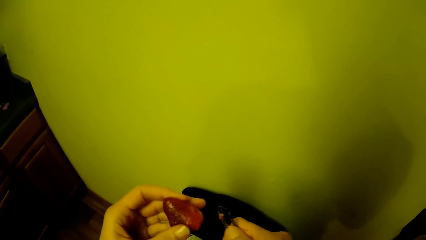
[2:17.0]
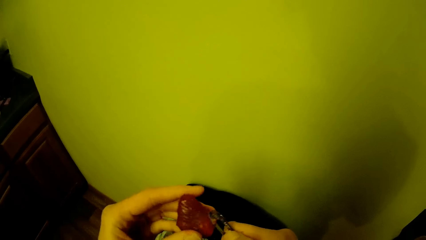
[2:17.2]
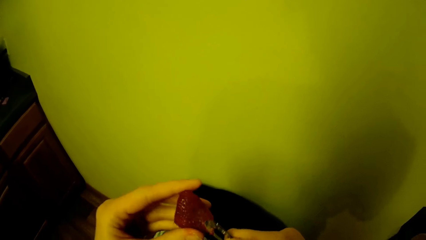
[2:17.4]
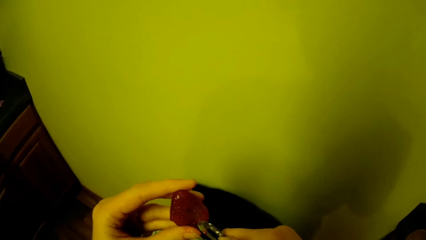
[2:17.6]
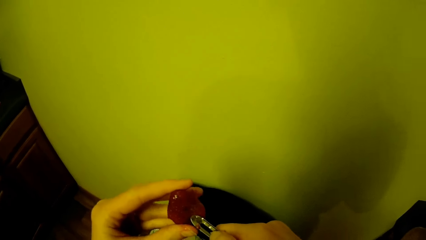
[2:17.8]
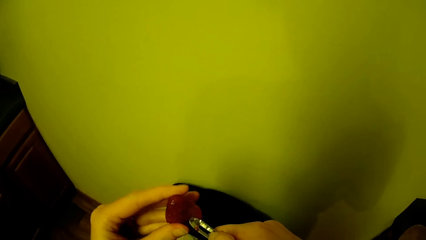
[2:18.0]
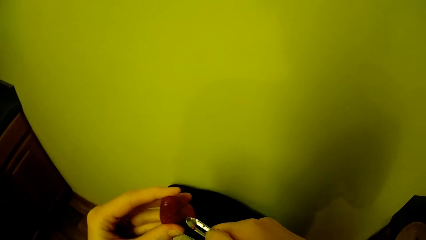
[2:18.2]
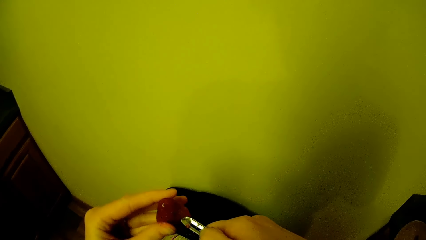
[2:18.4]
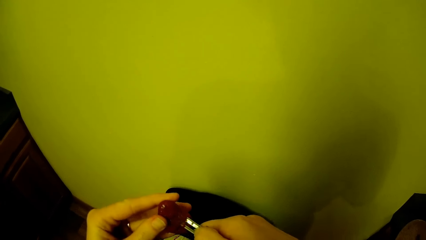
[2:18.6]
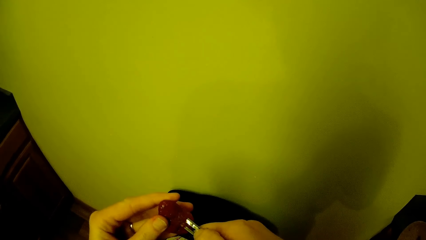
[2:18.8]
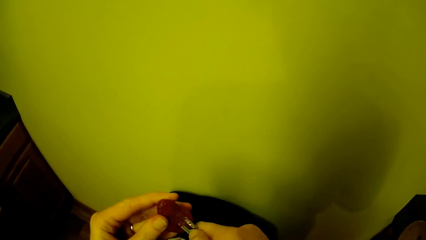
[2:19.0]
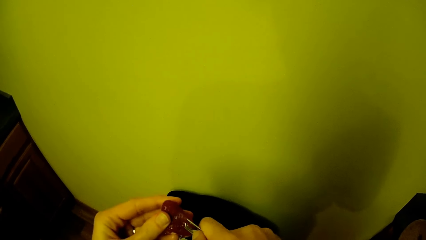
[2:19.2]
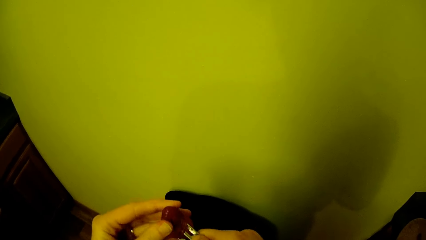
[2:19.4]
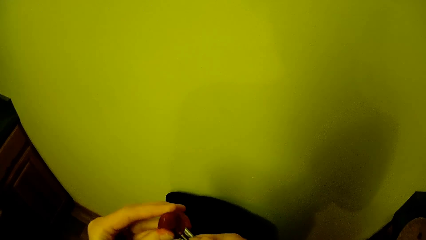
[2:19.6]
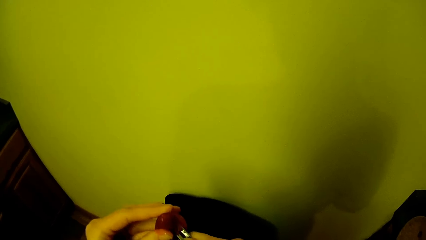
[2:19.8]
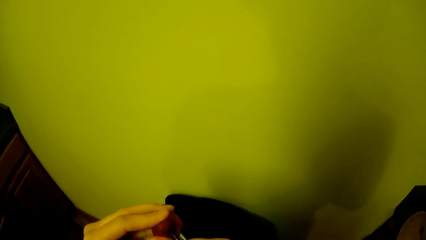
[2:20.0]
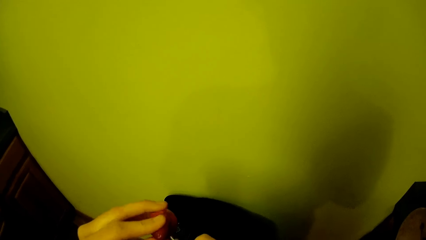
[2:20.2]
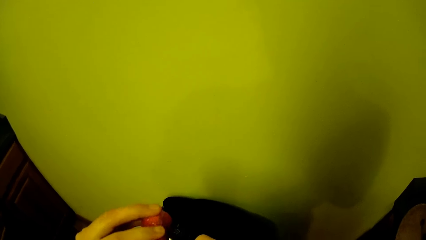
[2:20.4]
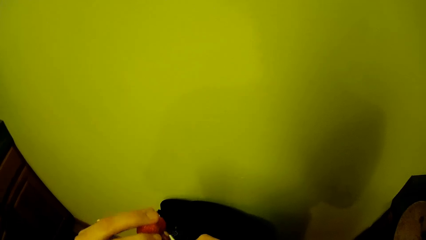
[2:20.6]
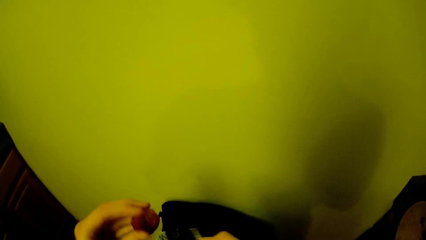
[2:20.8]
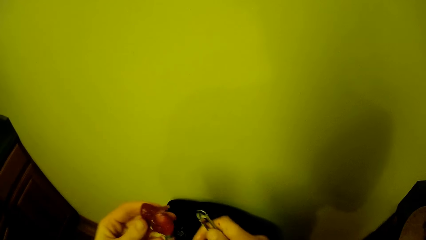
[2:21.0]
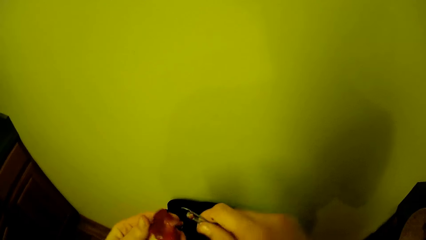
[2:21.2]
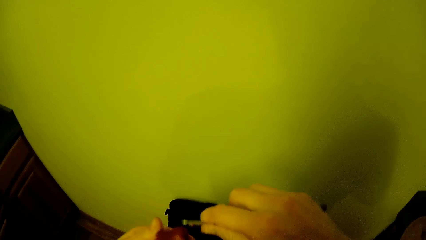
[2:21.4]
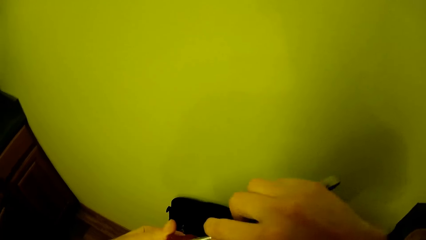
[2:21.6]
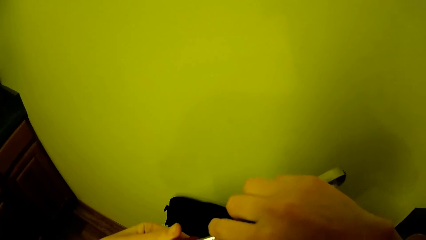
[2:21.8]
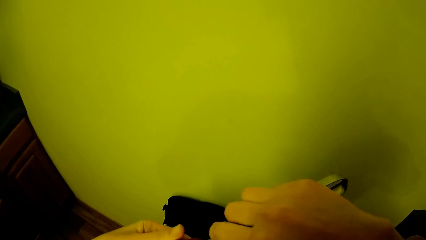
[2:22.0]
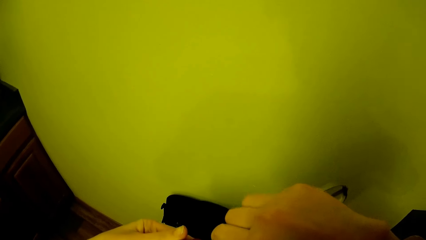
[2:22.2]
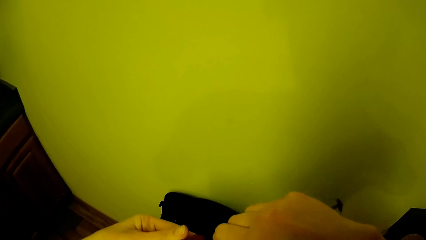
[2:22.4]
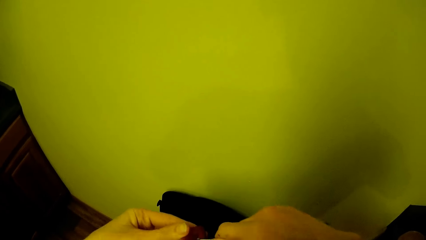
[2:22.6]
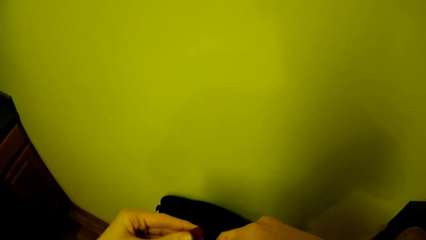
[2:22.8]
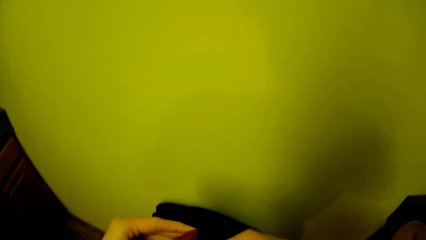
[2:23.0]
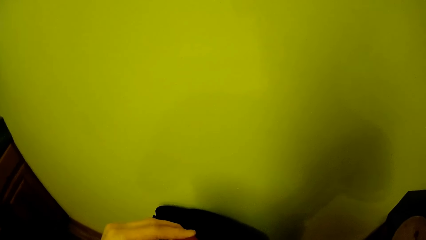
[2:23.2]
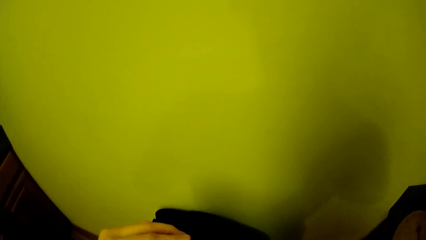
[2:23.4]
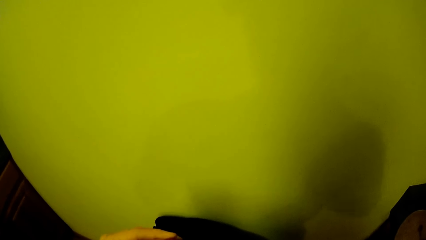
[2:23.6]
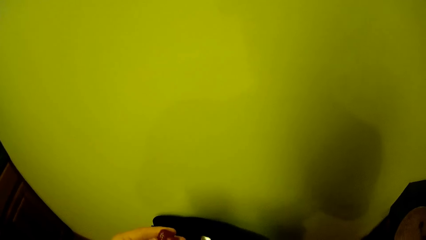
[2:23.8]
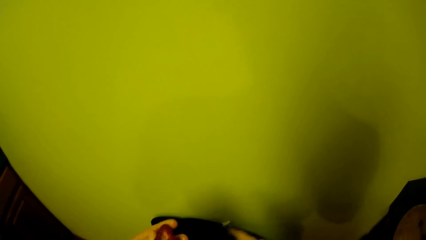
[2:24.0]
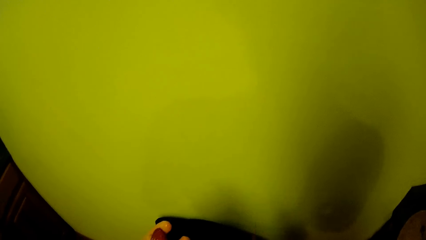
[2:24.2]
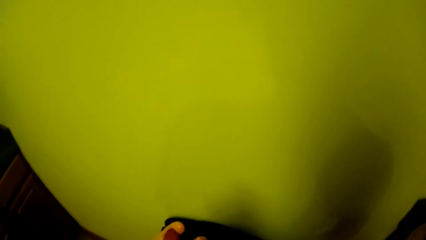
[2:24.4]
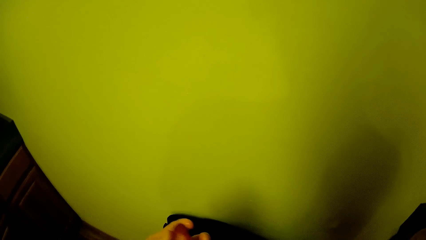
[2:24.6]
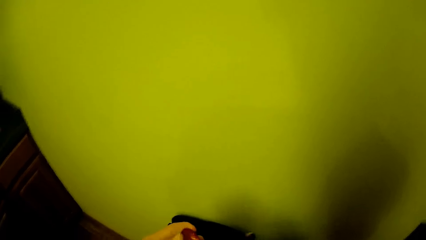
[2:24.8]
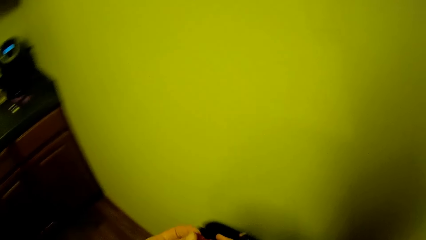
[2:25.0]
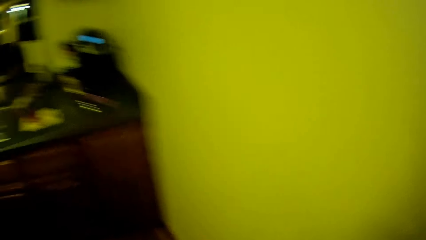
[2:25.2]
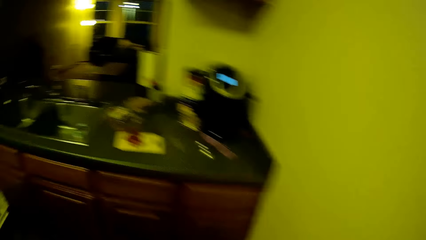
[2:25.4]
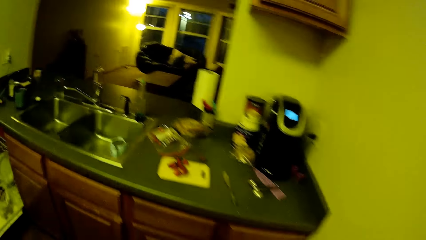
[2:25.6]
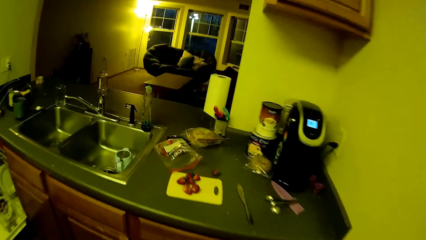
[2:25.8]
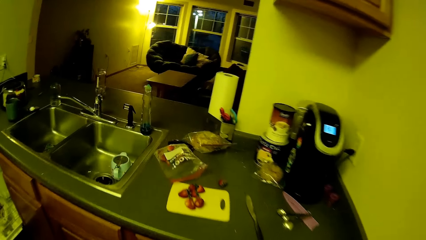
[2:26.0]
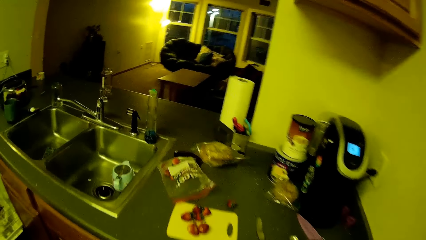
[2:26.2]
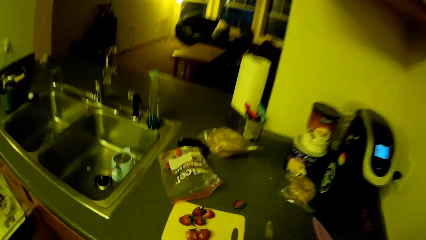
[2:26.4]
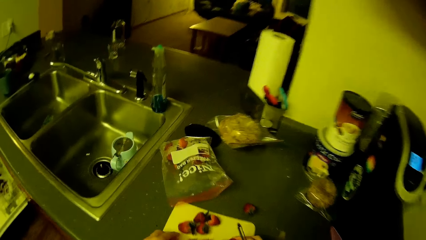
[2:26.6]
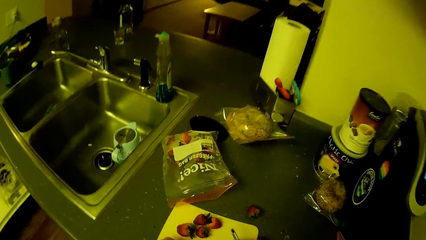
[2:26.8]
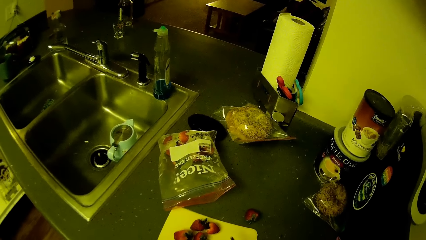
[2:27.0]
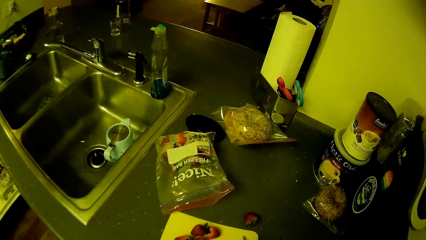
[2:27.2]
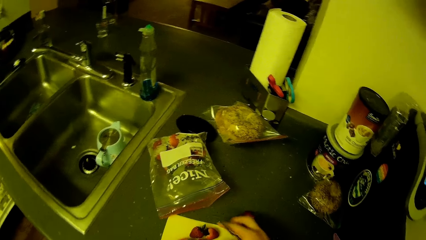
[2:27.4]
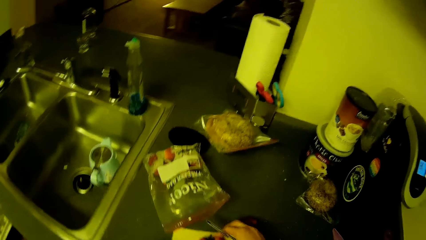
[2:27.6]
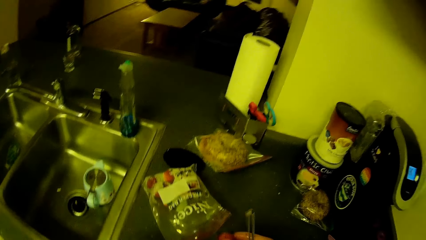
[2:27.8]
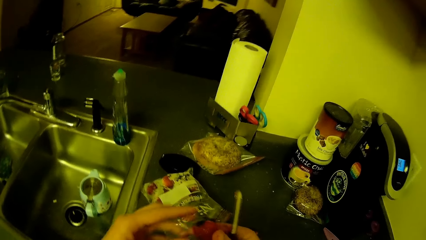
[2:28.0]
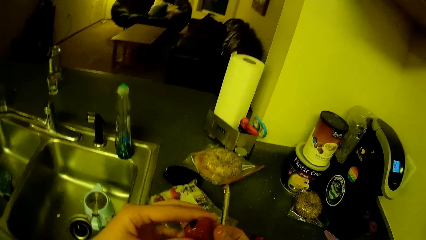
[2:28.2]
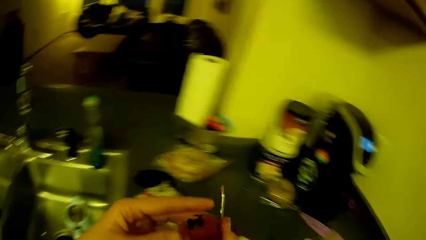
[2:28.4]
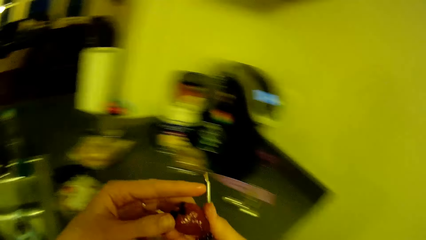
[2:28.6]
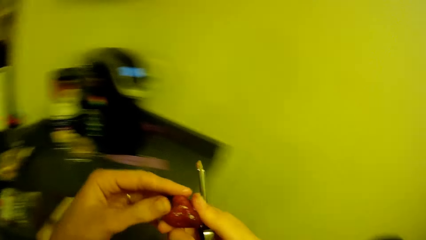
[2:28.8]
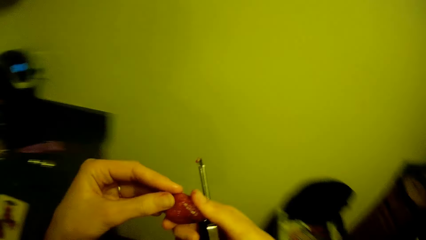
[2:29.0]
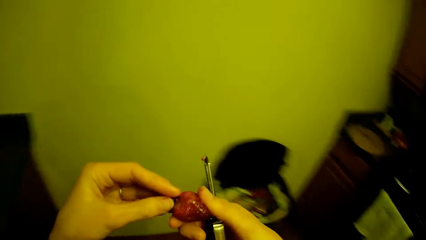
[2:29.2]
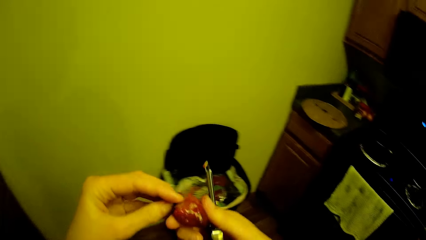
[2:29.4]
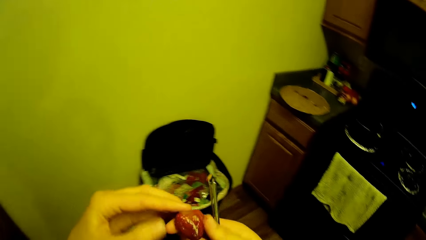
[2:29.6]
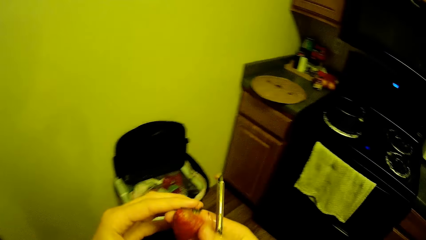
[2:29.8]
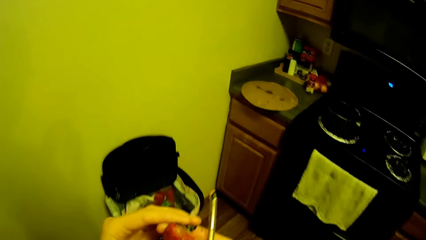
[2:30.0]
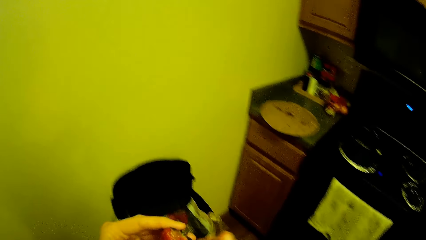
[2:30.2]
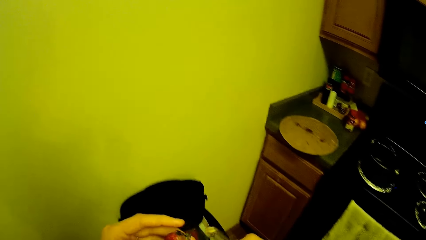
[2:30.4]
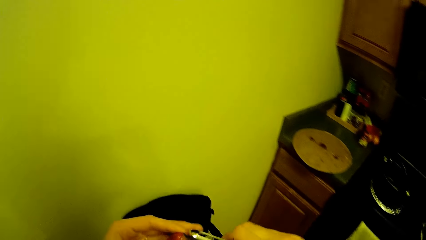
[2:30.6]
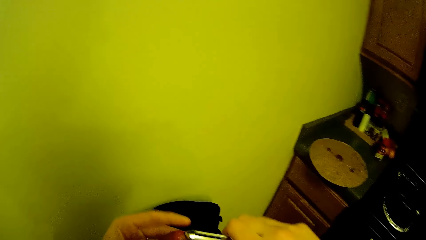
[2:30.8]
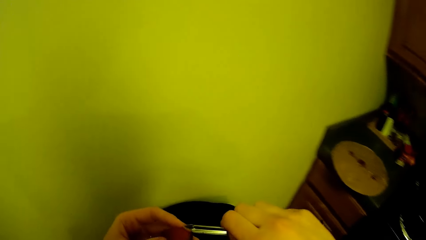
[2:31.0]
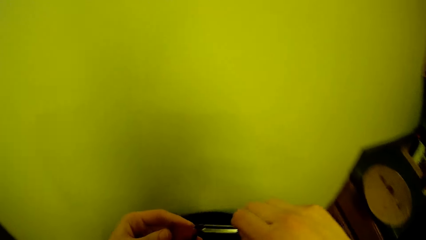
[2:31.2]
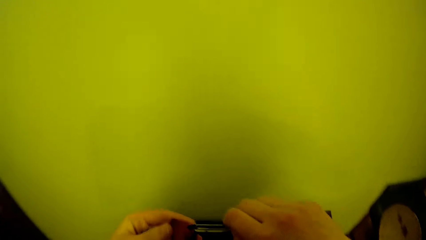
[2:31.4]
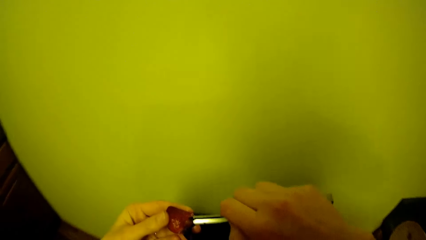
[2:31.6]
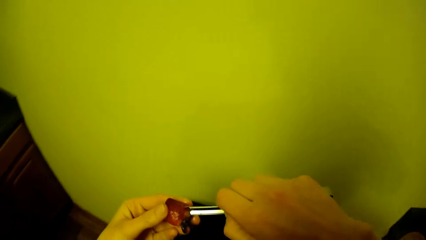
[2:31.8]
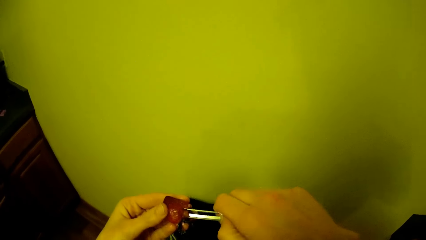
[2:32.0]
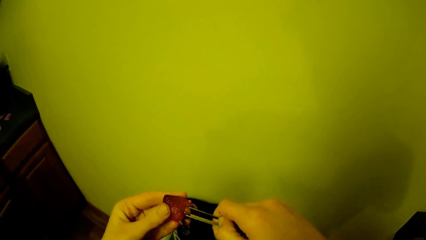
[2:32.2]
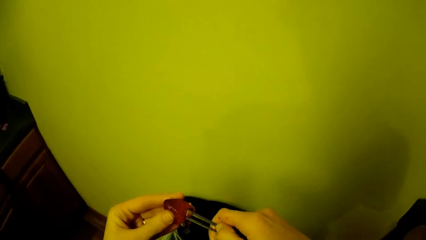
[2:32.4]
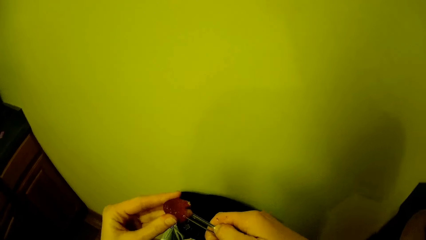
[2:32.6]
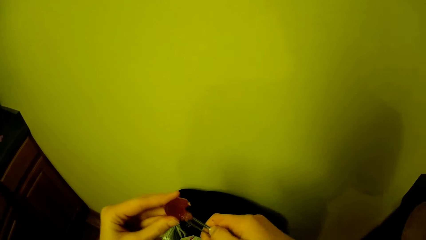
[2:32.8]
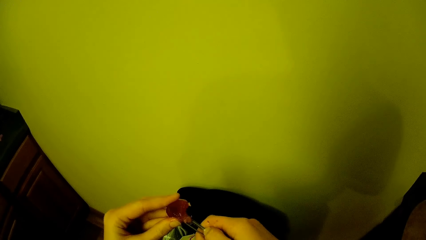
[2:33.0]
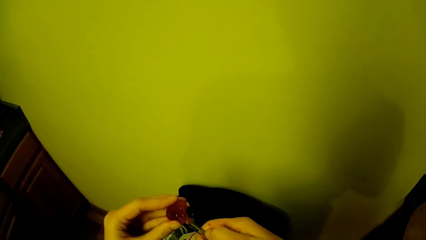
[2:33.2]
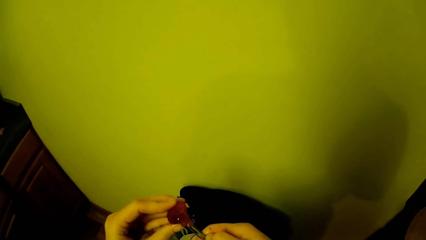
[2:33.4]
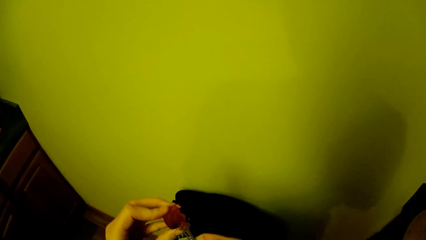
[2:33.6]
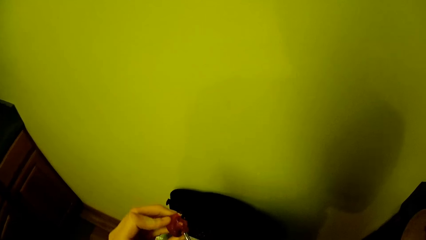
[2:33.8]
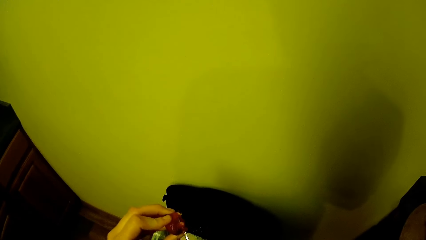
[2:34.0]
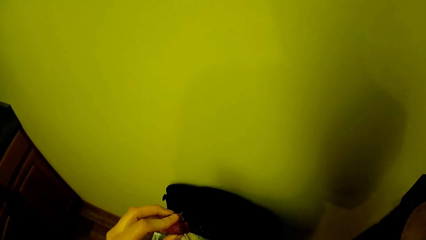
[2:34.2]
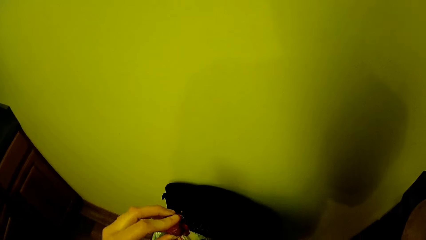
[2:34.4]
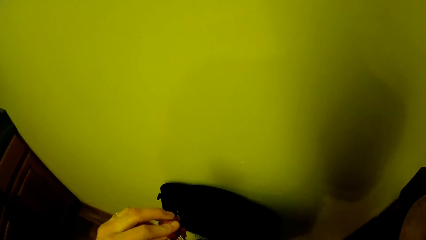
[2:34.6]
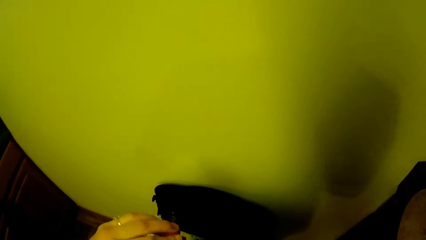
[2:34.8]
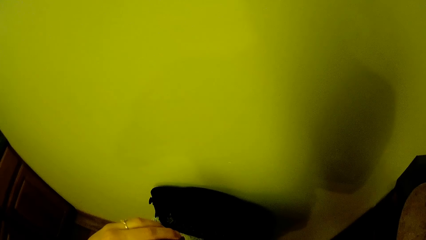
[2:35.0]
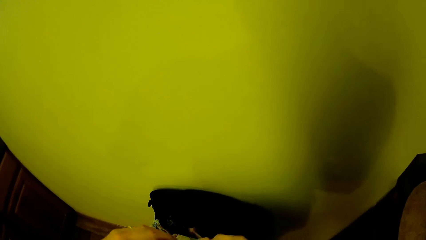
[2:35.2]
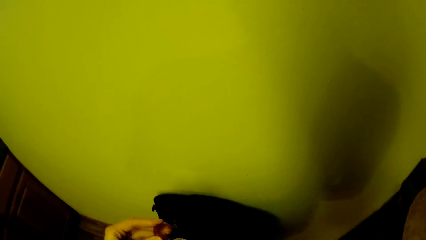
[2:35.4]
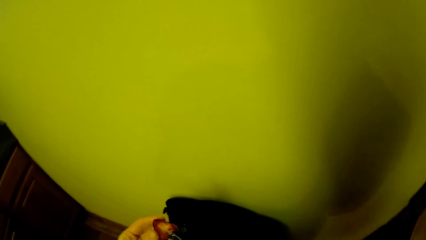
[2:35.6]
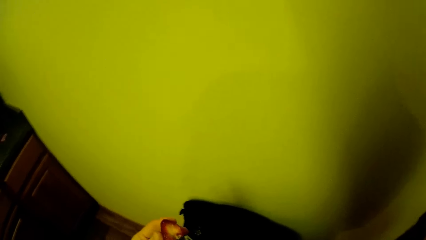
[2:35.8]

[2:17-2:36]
The camera wearer turns around. They walk to the kitchen cabinet. They place a strawberry on a chopping board and pick a strawberry. They peel another strawberry with the fruit peeler. They turn around. They walk to the bin. They remove the spoilt part of the strawberry. They pick another strawberry from the cutting board on the kitchen cabinet.
